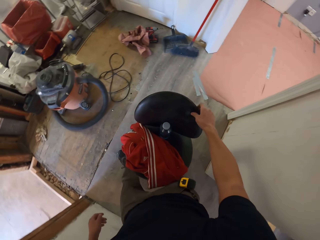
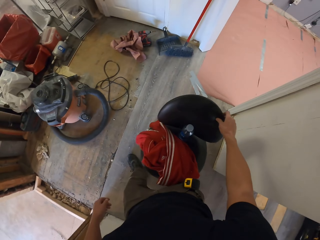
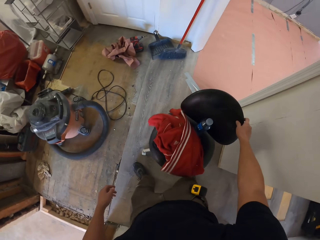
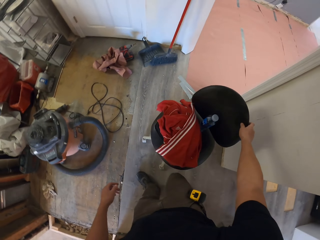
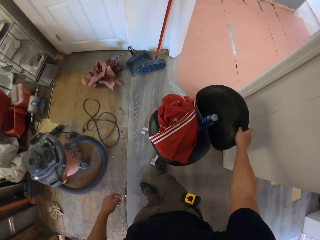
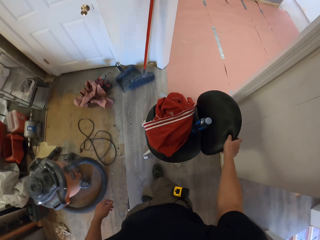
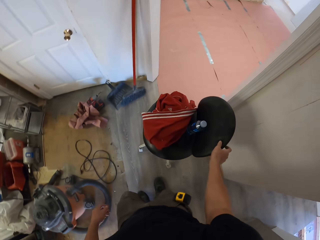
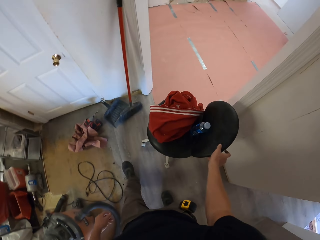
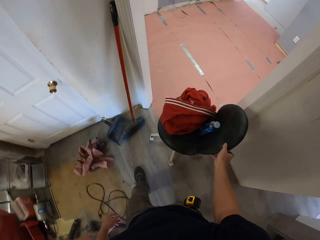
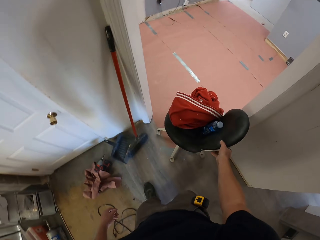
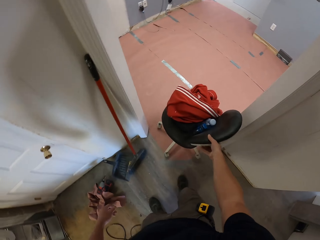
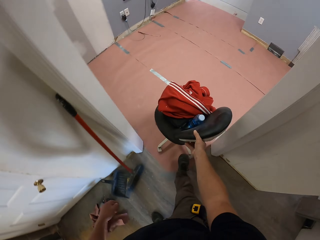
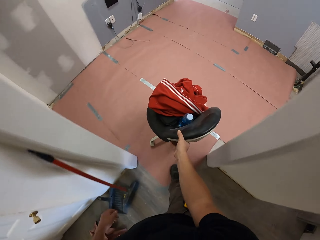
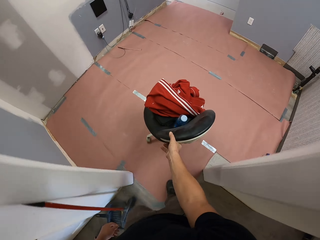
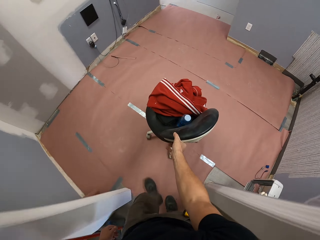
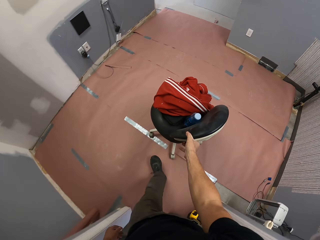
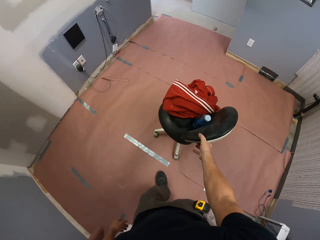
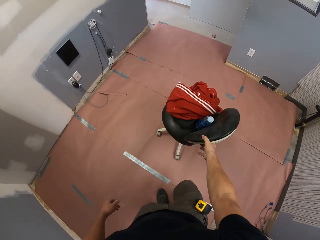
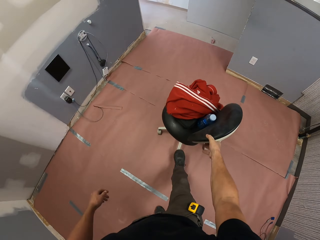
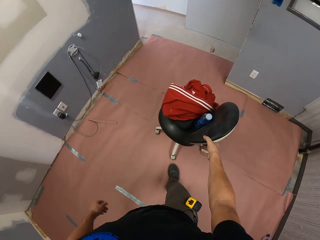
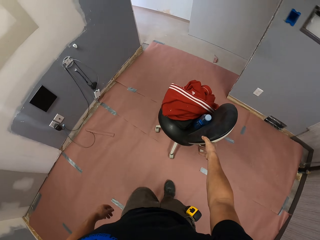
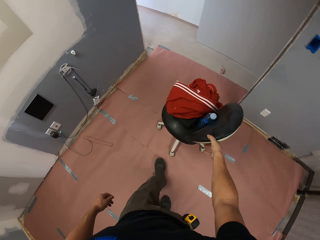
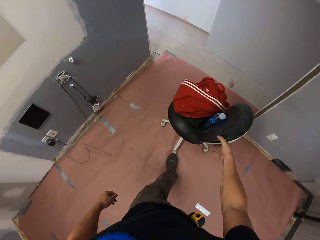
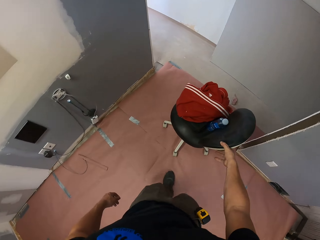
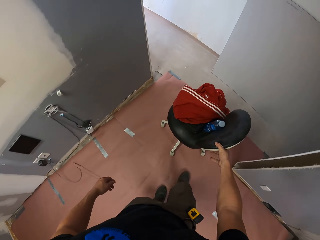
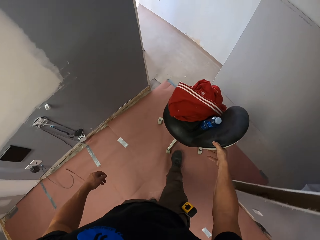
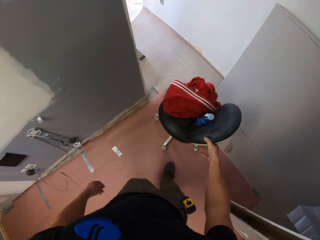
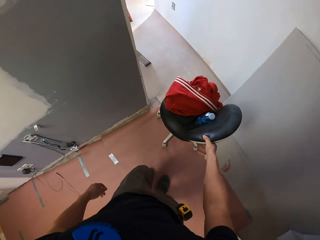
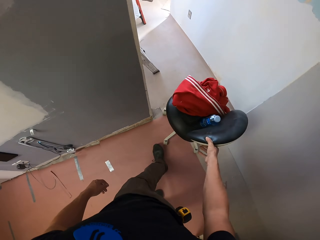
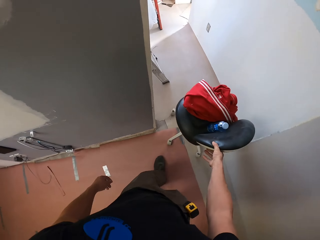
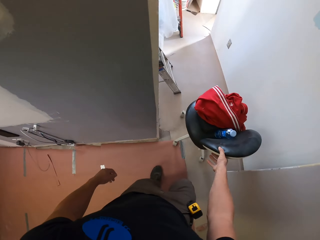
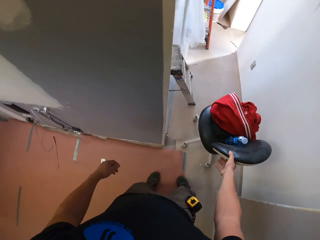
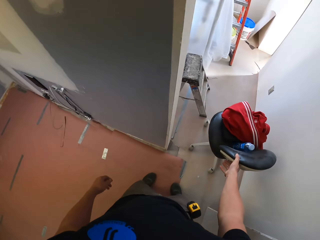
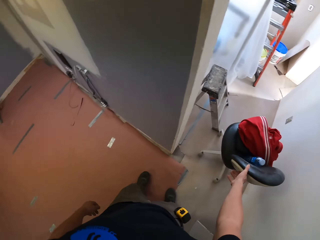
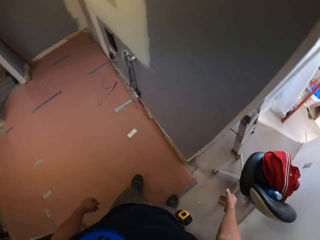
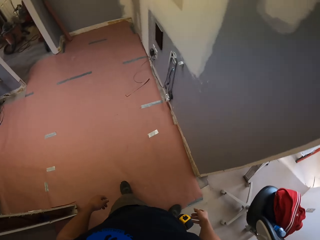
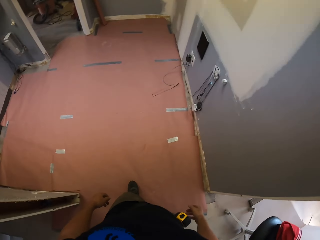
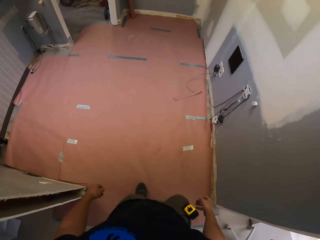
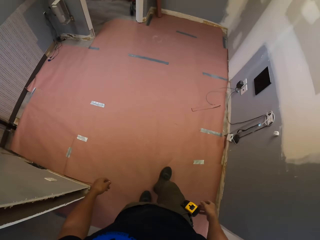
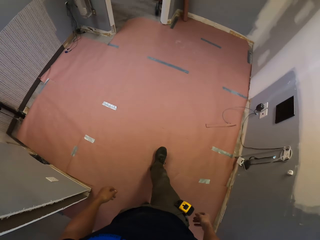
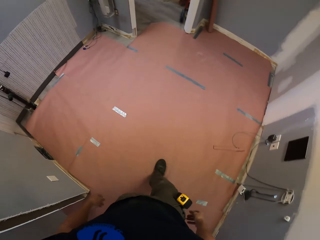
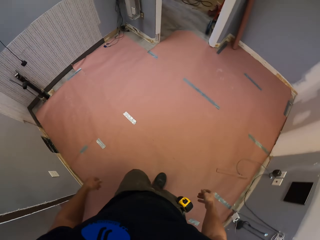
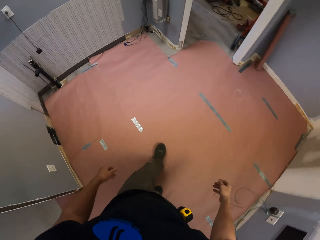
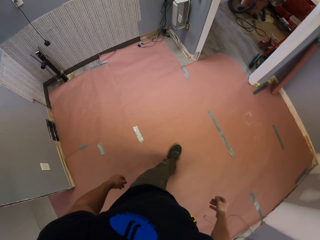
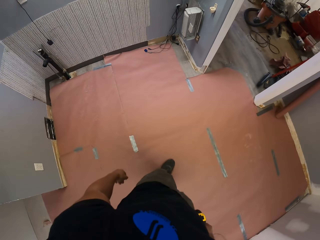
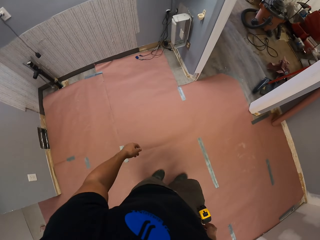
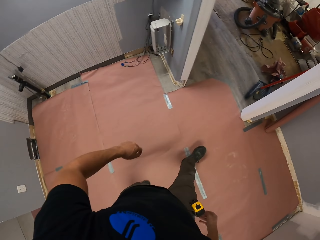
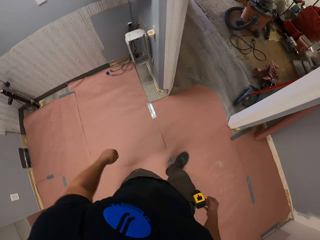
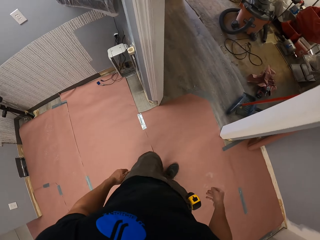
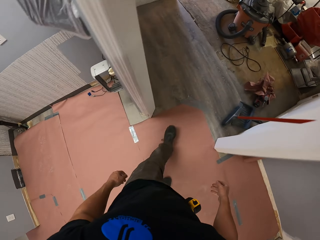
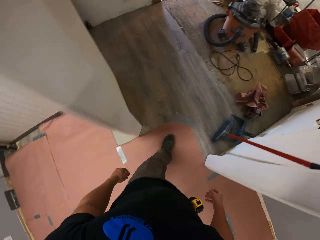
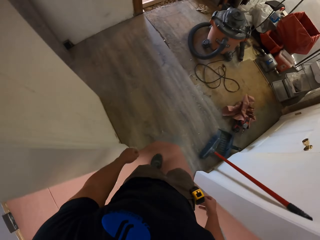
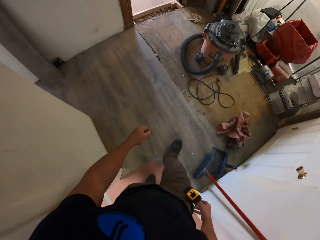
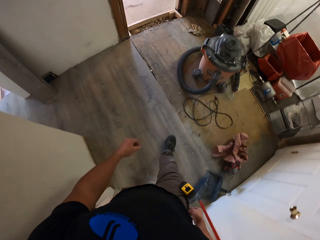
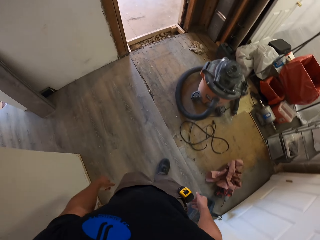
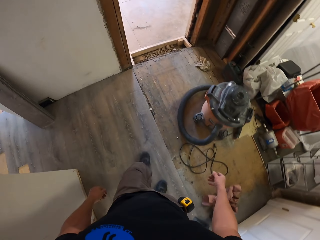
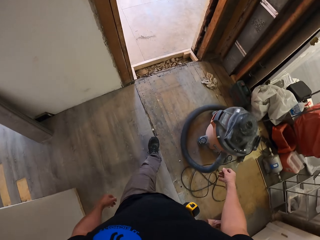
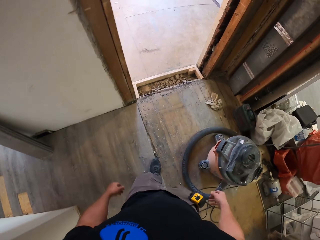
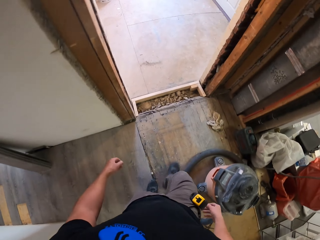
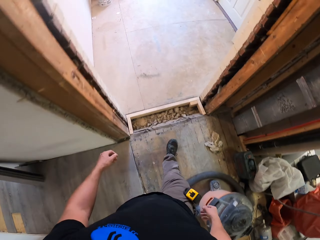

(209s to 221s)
The camera wearer rolls the chair on the floor. They walk around the room.

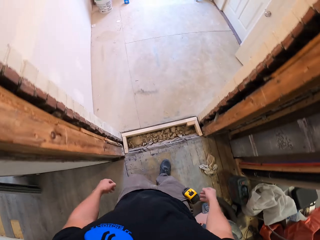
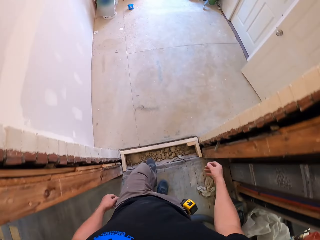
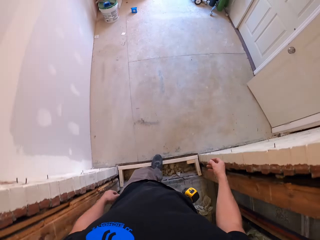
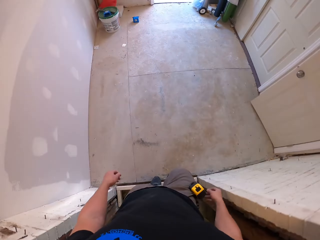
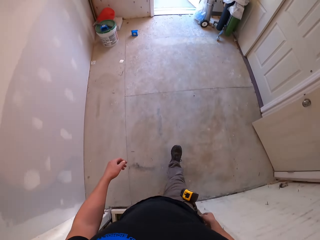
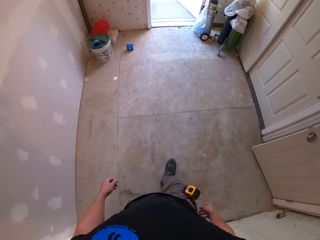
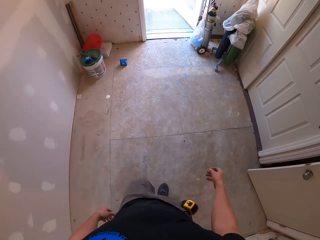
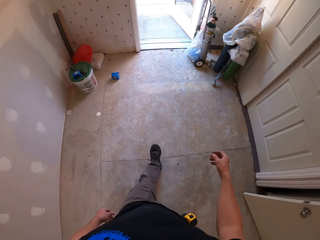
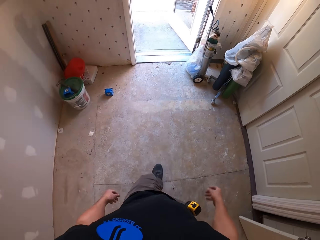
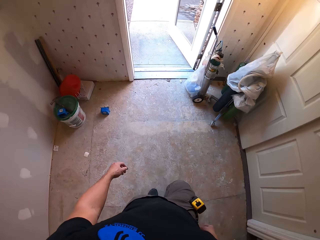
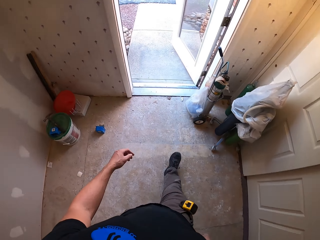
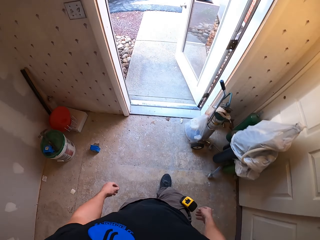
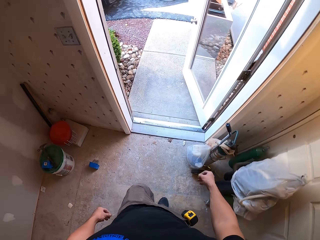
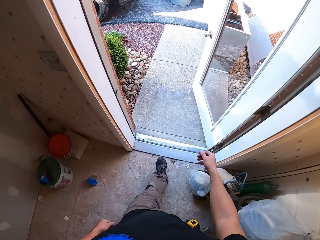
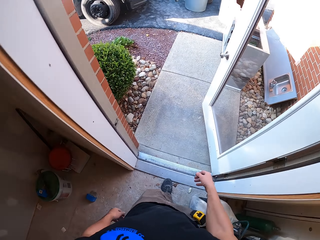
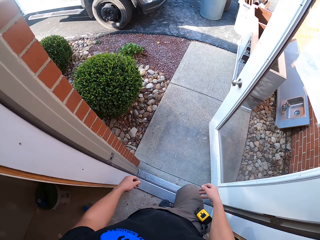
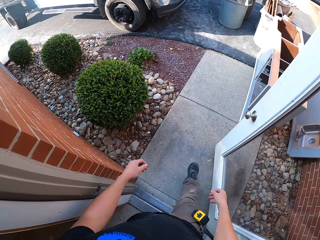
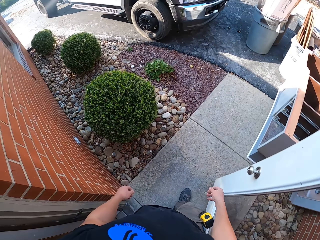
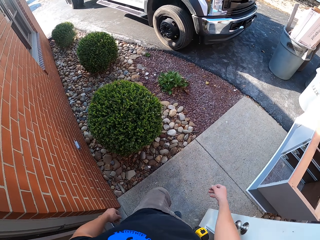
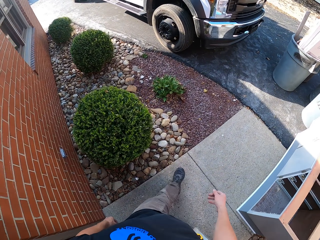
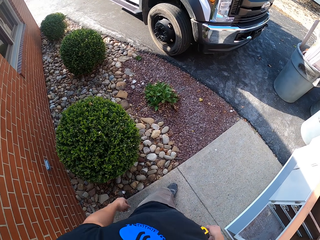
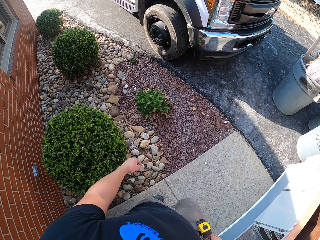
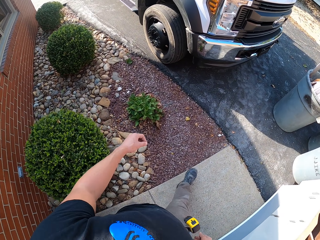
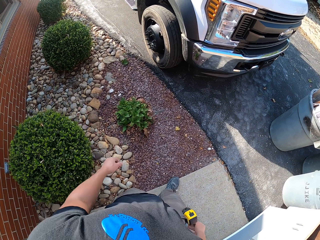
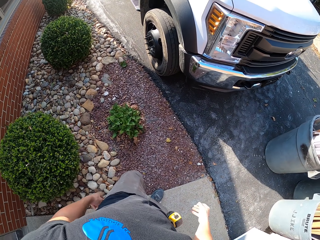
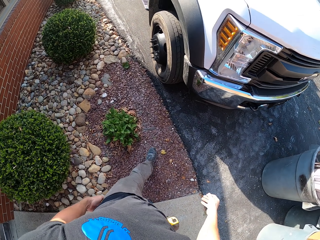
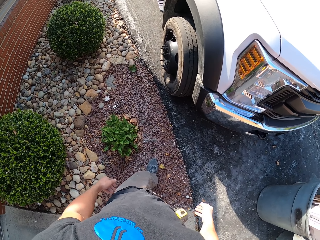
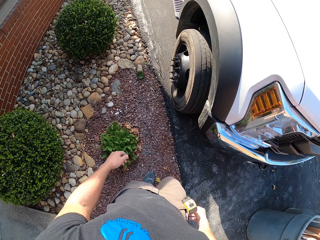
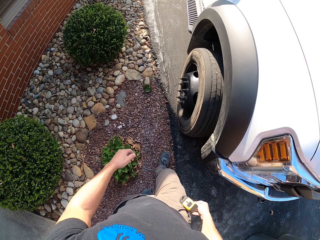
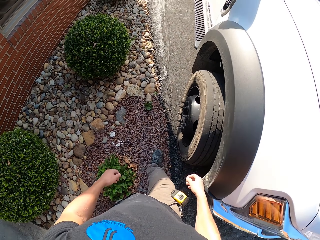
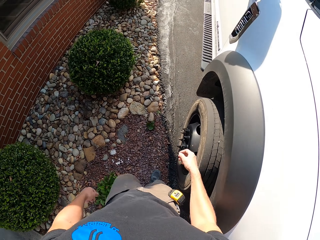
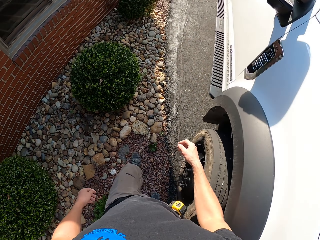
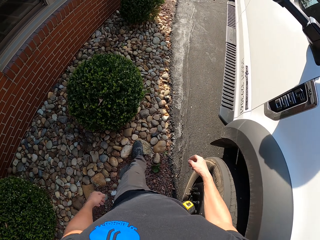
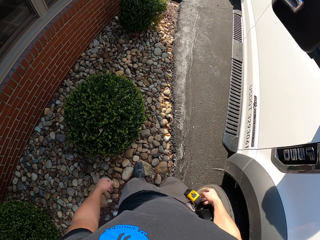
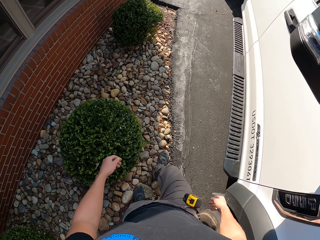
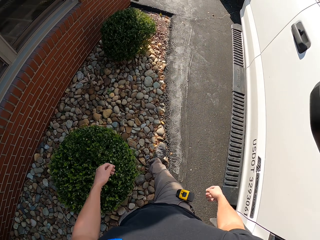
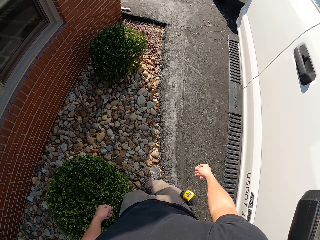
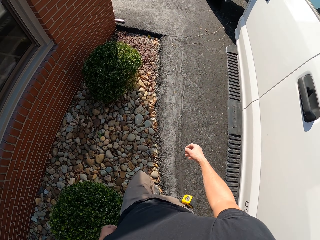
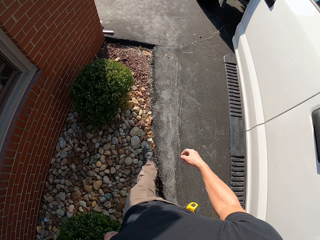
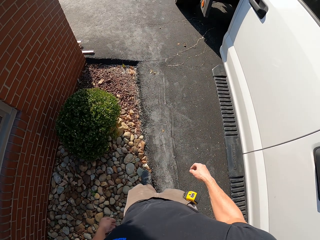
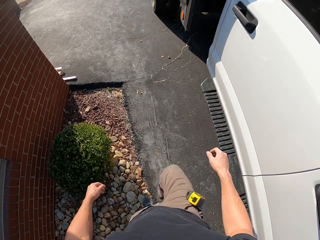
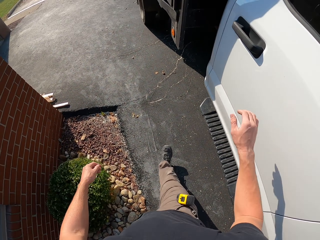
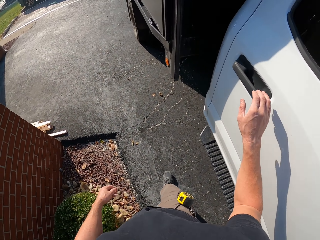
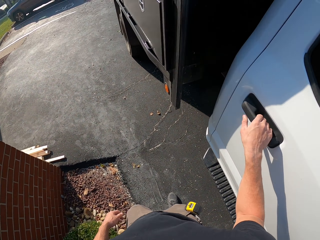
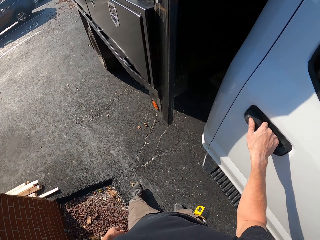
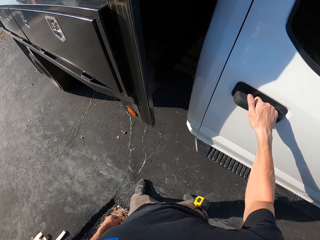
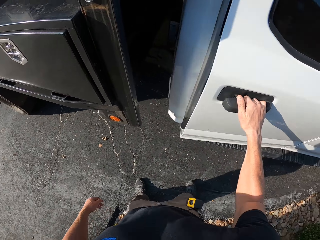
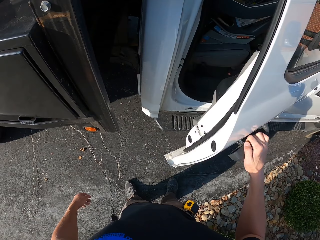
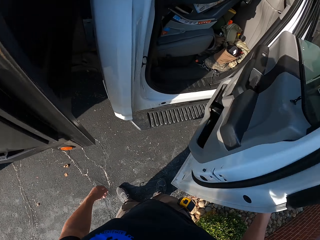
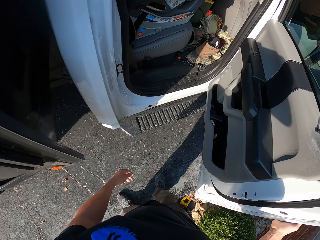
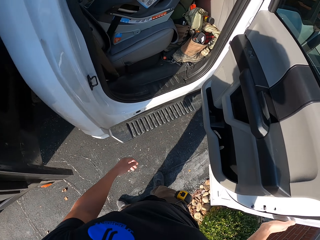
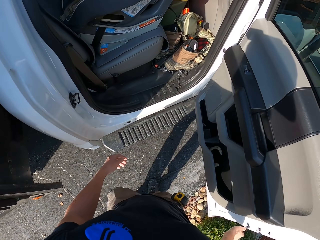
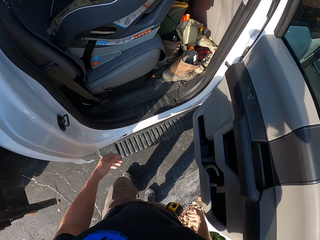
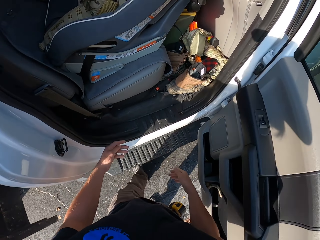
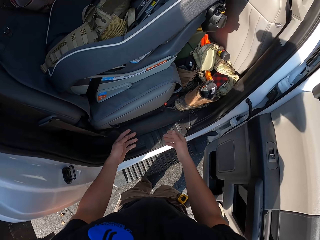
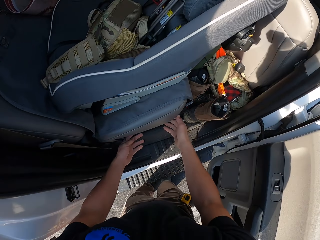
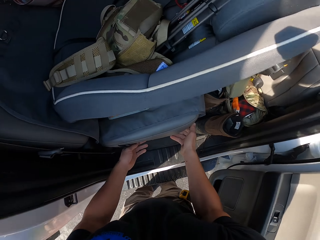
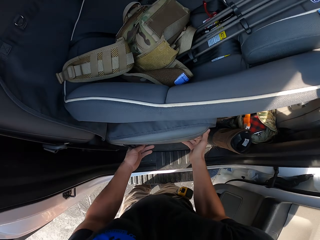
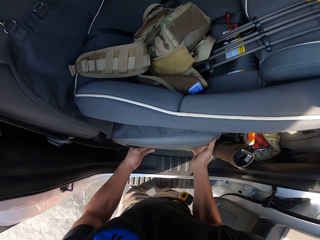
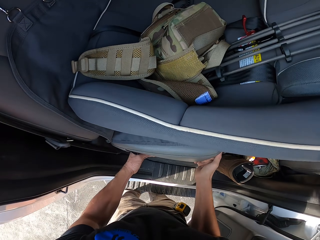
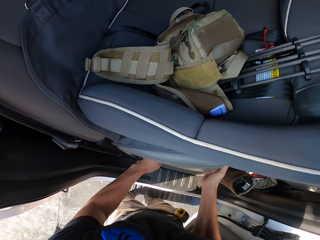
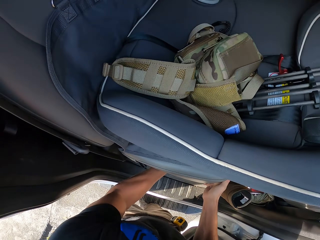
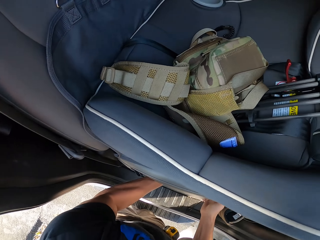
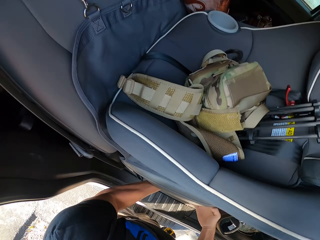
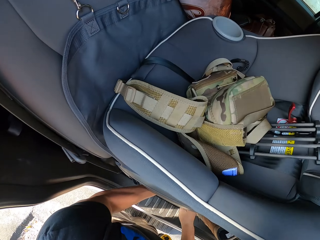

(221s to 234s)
The camera wearer leaves the house. They open the truck door. They pick the gloves.
